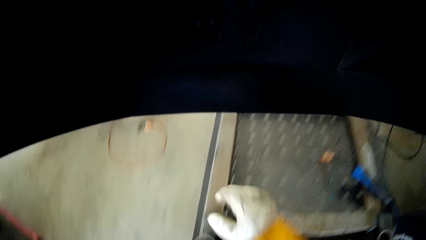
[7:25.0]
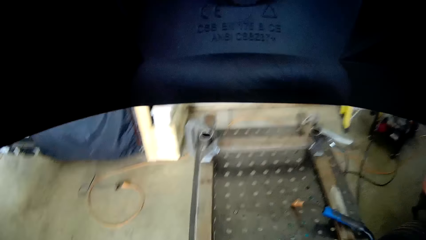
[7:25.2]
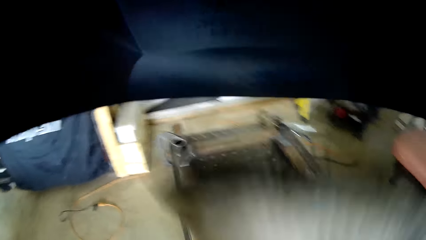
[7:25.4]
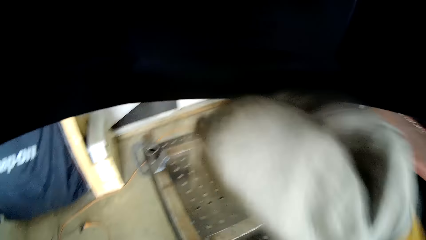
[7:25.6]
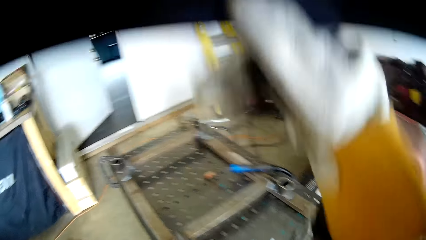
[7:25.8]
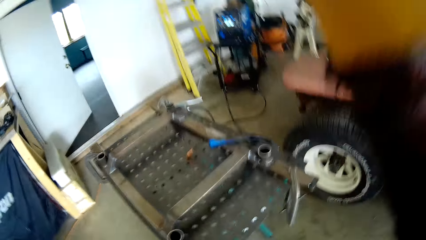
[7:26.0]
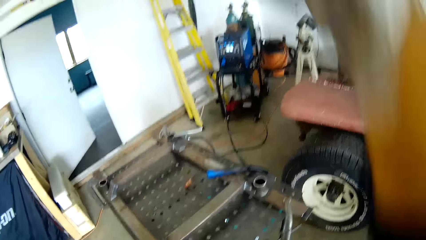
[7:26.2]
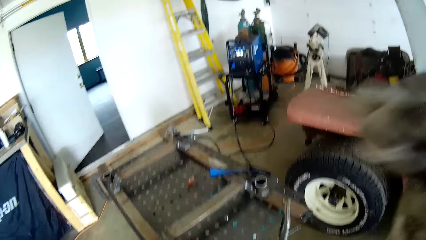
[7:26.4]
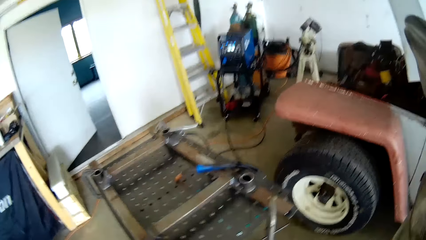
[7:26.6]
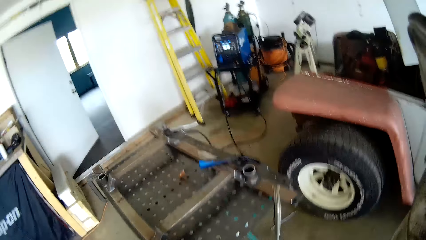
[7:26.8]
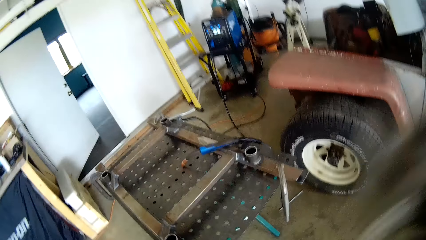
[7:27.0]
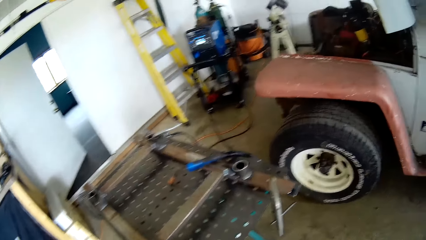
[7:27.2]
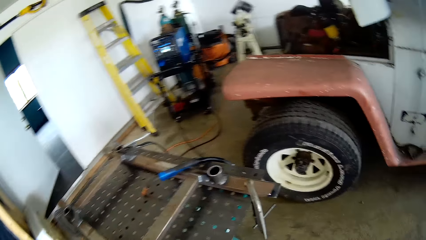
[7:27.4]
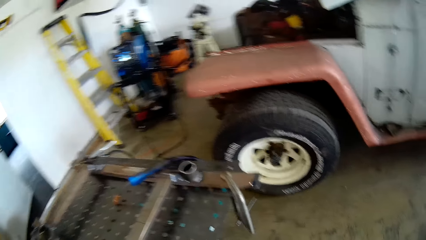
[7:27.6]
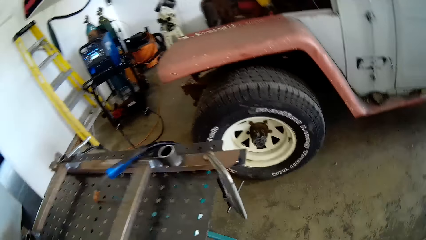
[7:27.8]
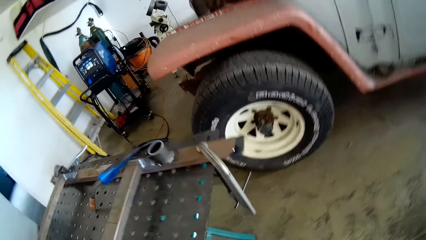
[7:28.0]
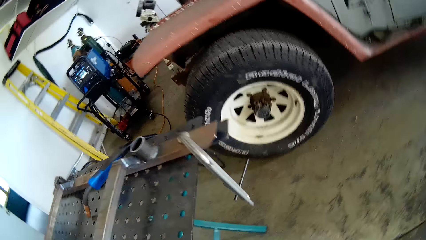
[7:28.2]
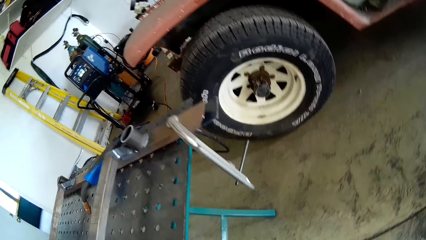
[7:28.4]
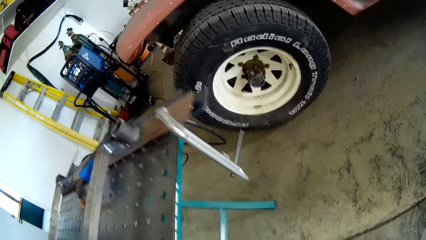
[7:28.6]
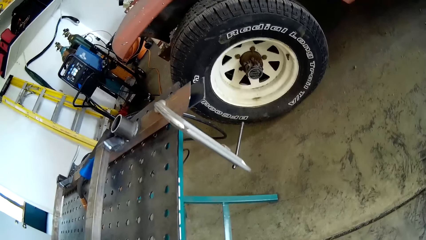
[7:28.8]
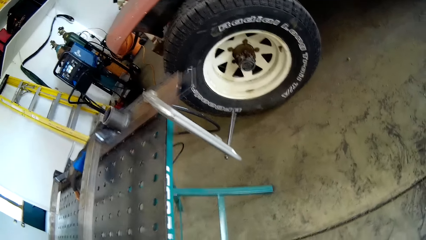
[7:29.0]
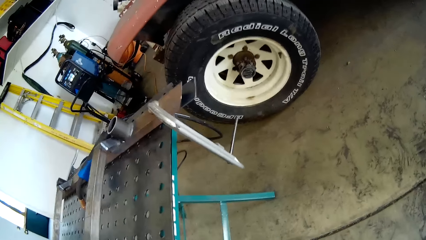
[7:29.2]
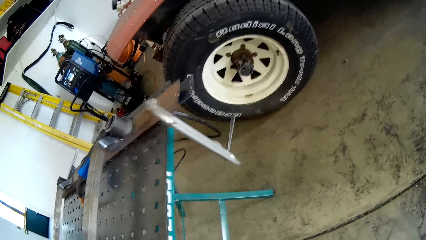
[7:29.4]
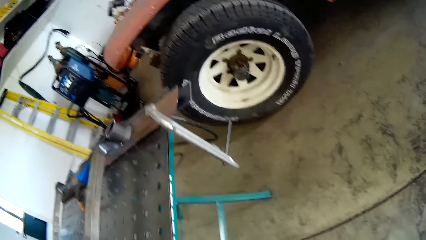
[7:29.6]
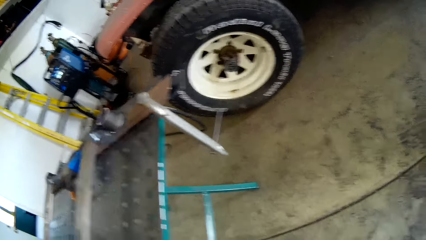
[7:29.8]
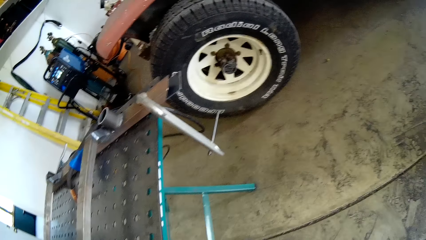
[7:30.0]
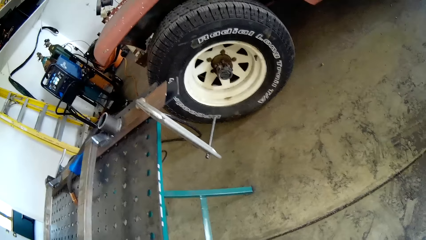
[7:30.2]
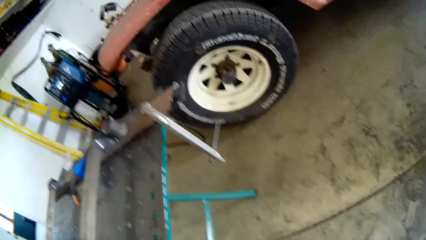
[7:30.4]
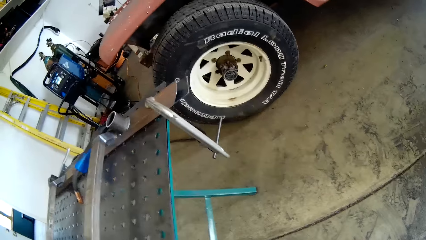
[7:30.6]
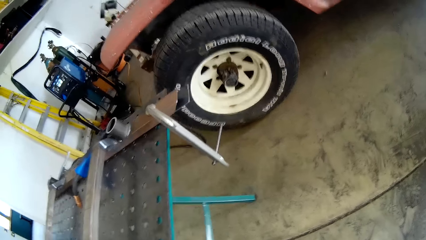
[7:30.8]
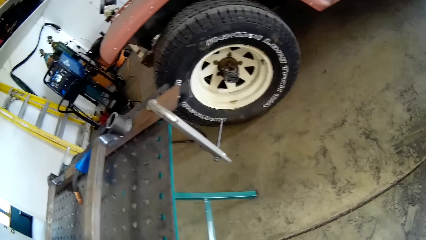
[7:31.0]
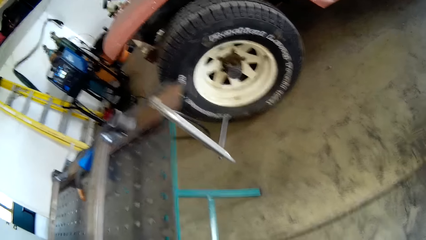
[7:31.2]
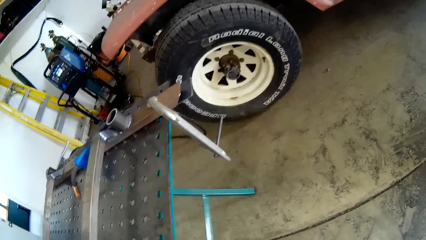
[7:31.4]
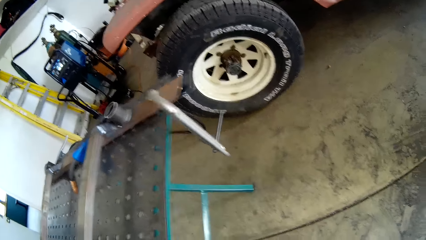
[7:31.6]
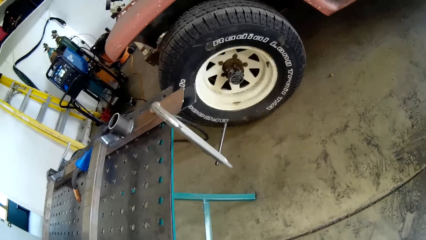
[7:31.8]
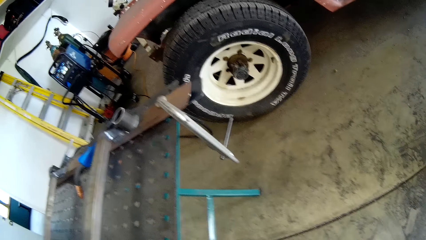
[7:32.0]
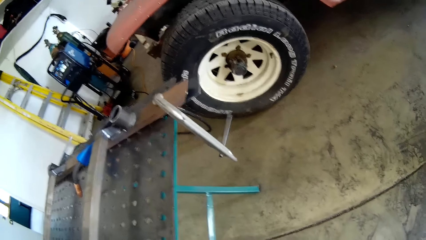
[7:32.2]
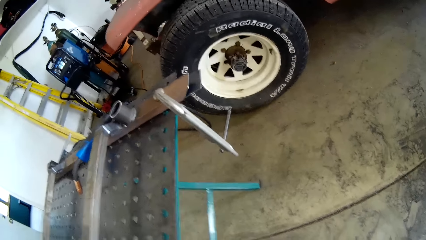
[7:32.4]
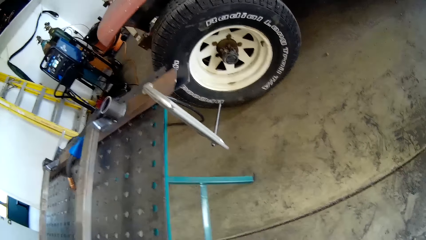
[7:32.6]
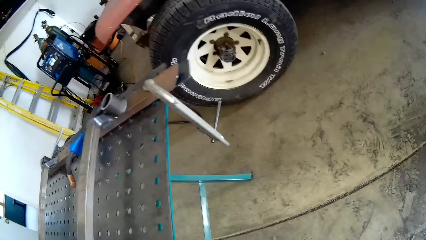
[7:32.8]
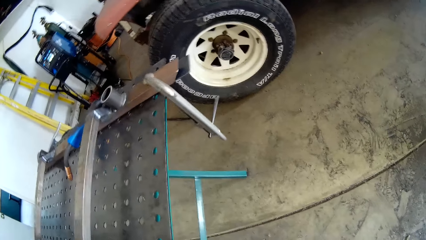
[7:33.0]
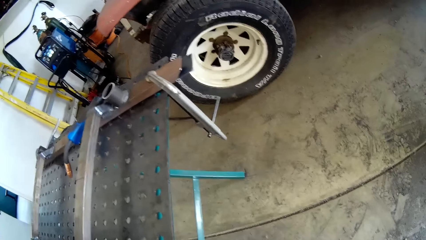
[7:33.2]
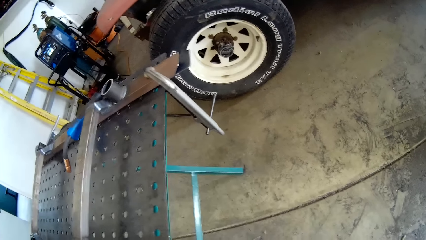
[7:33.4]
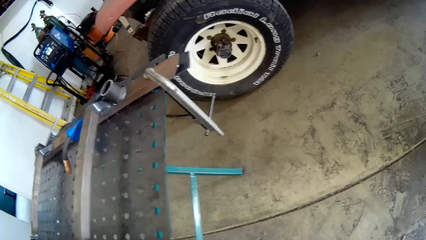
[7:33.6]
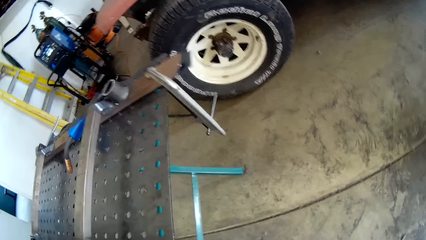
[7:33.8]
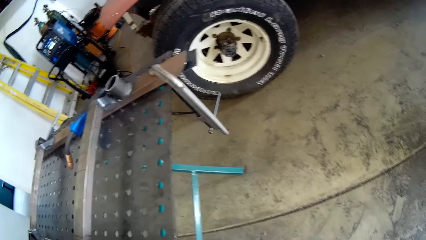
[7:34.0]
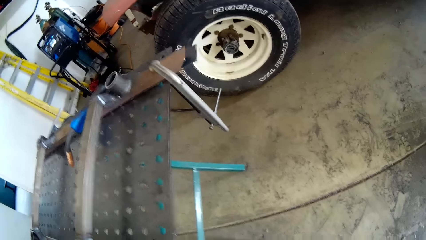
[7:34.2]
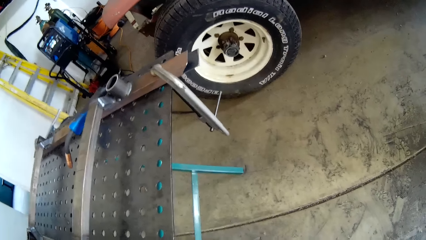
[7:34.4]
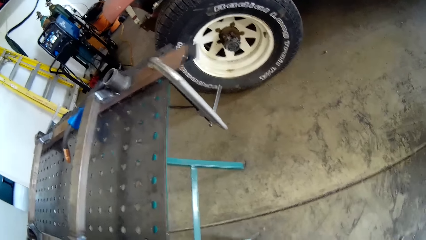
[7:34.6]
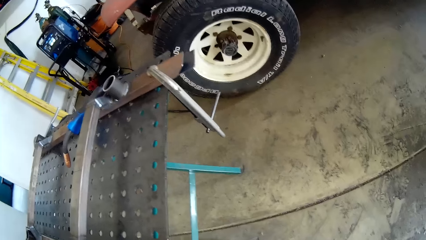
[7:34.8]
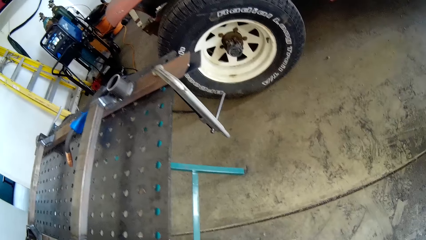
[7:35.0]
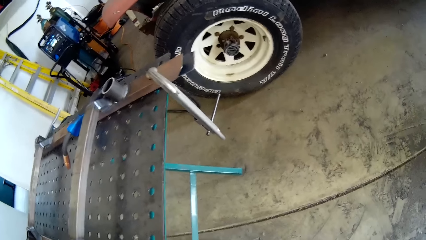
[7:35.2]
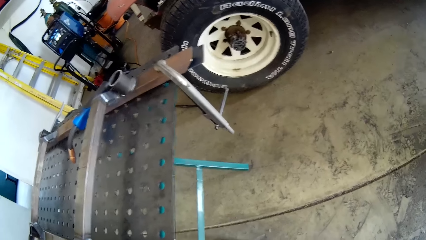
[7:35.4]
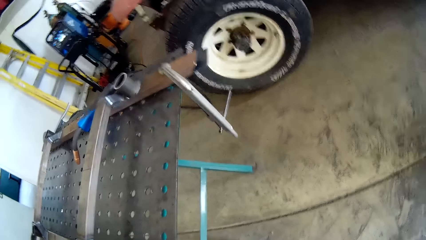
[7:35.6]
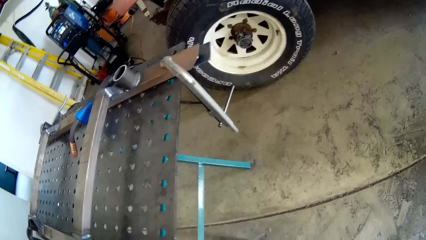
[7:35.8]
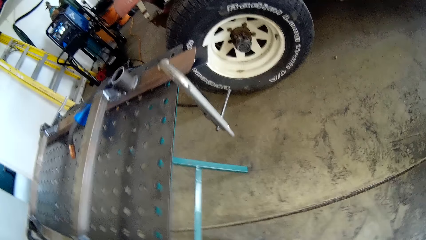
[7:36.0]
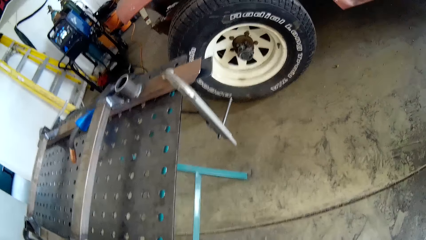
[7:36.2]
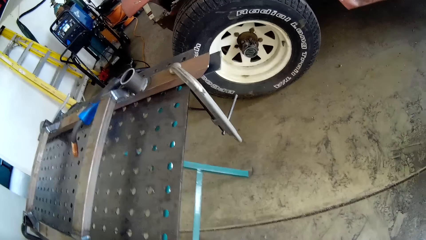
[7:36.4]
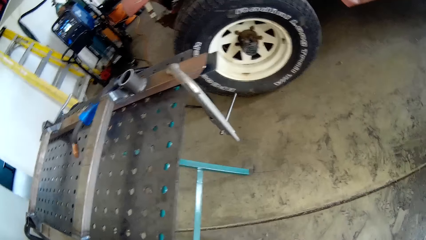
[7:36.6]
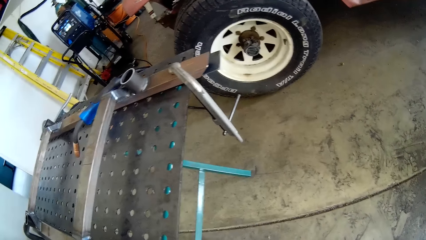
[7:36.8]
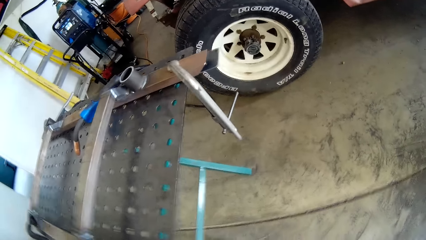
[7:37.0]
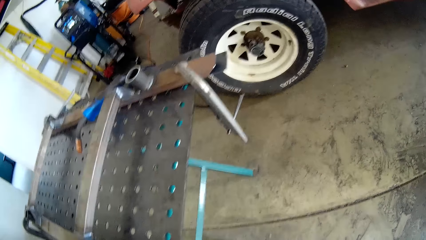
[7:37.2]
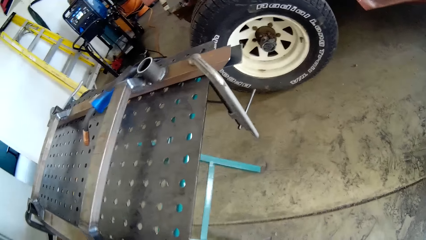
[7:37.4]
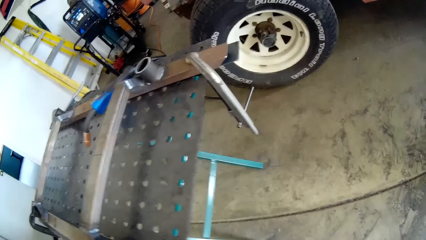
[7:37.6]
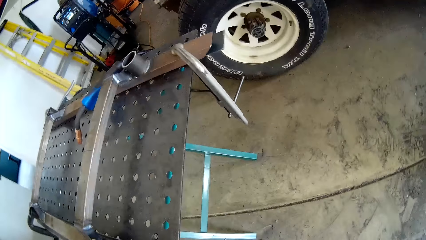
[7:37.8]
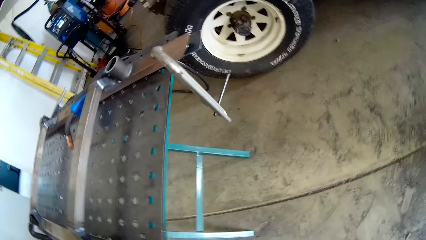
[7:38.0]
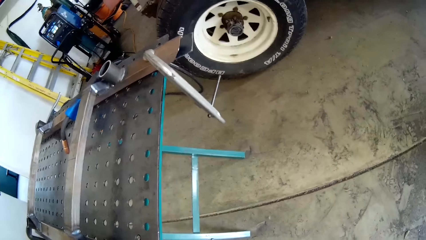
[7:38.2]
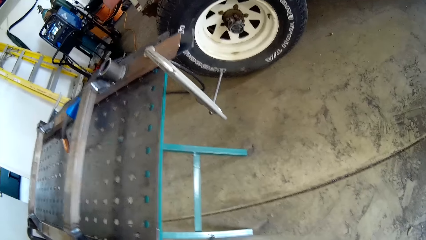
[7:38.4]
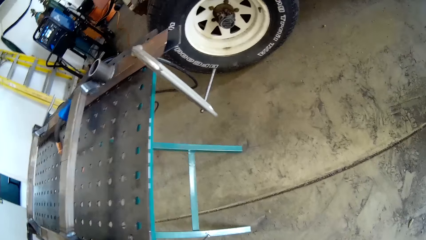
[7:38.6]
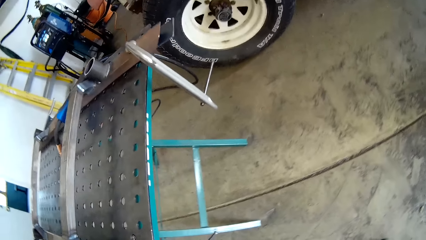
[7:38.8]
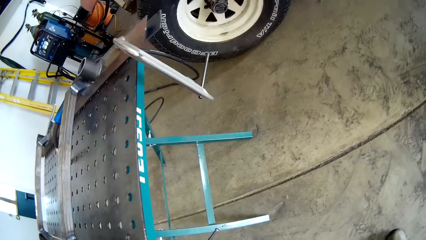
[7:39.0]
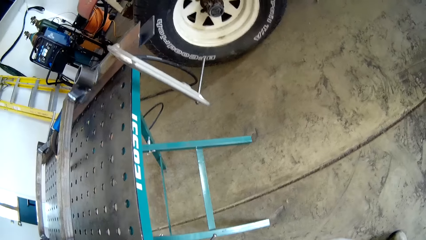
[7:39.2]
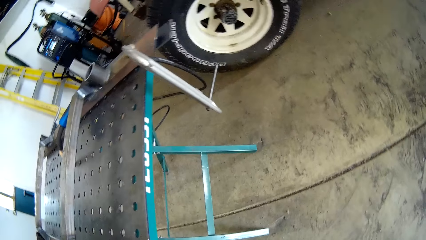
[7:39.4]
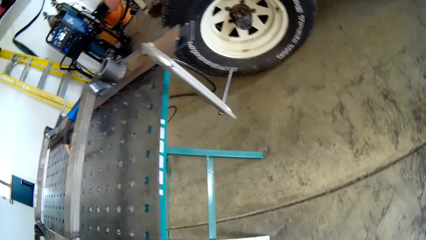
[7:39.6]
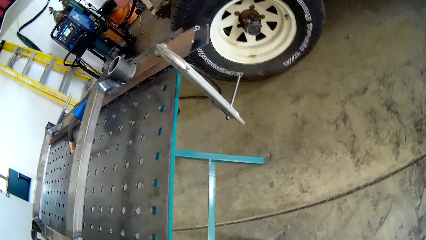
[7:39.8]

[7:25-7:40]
The camera wearer removes the welding helmet from his face with his right hand. He moves a hand. He shakes a metal table.
